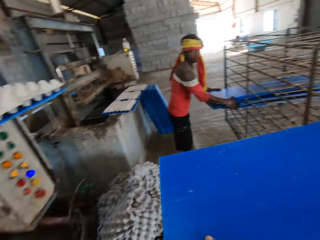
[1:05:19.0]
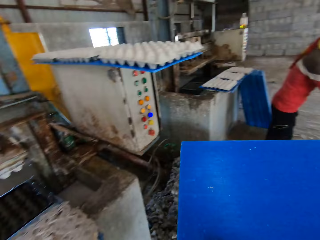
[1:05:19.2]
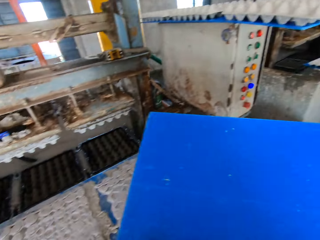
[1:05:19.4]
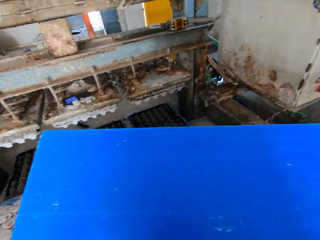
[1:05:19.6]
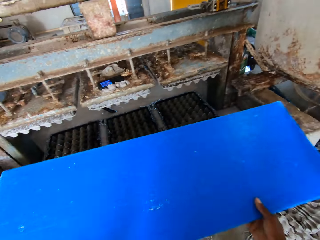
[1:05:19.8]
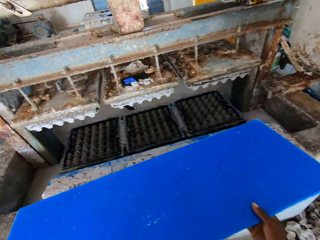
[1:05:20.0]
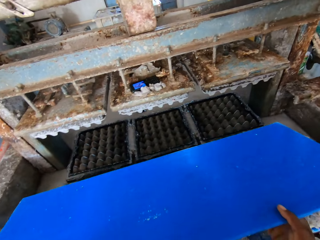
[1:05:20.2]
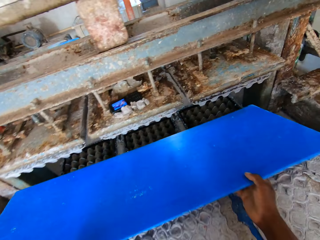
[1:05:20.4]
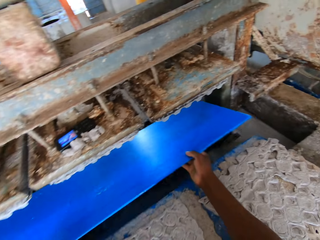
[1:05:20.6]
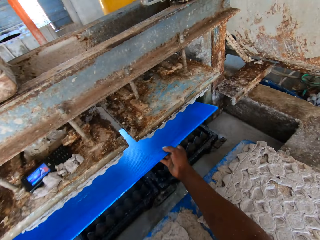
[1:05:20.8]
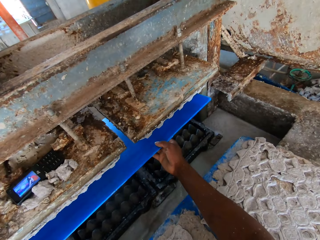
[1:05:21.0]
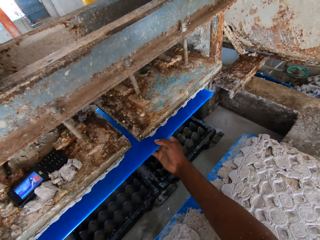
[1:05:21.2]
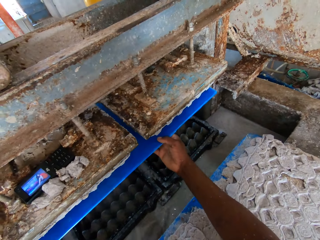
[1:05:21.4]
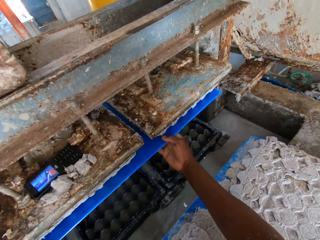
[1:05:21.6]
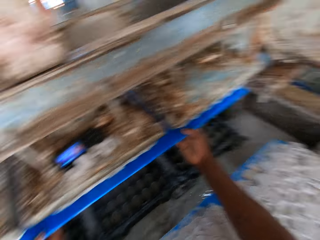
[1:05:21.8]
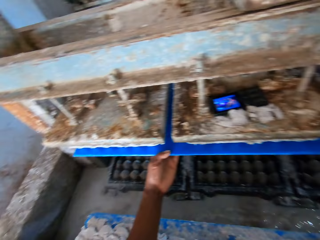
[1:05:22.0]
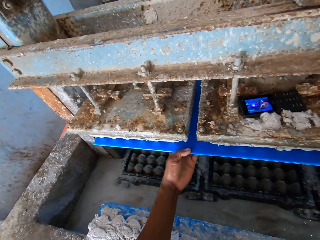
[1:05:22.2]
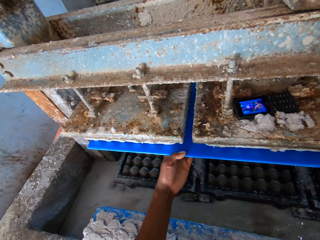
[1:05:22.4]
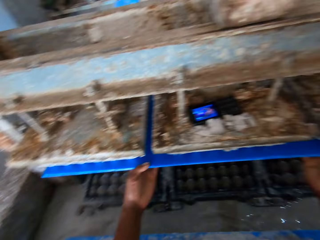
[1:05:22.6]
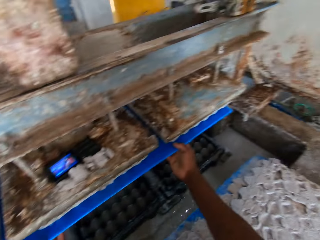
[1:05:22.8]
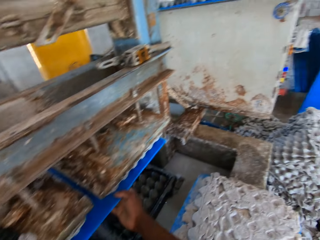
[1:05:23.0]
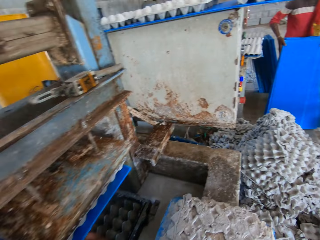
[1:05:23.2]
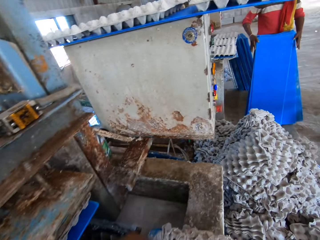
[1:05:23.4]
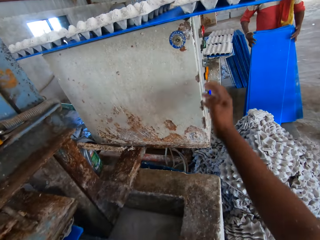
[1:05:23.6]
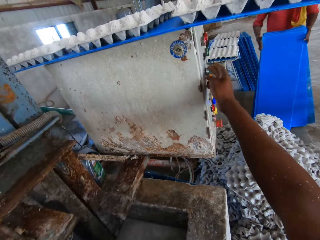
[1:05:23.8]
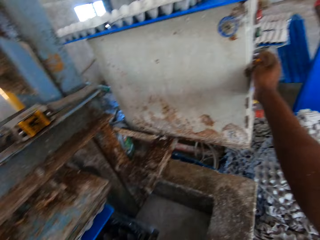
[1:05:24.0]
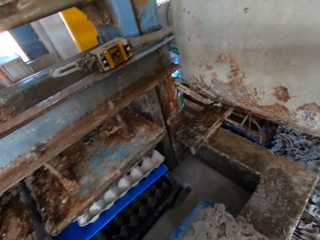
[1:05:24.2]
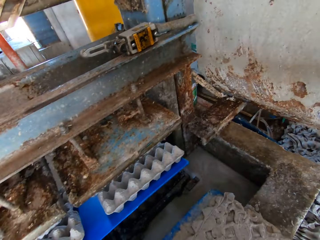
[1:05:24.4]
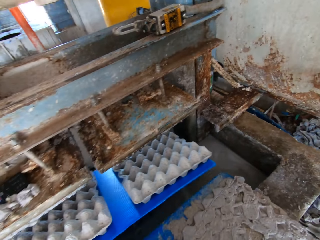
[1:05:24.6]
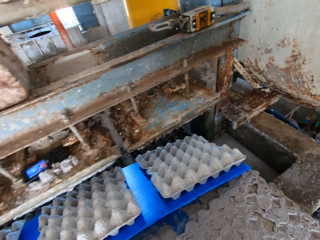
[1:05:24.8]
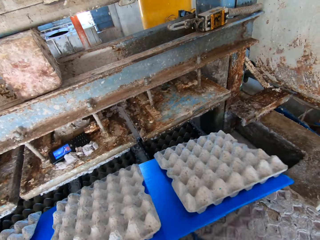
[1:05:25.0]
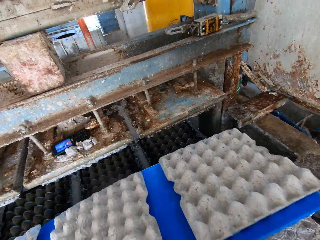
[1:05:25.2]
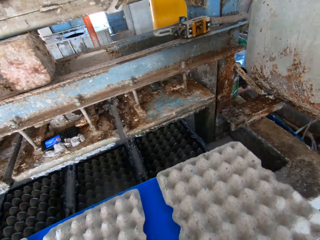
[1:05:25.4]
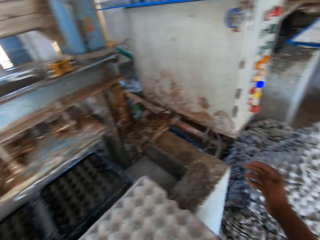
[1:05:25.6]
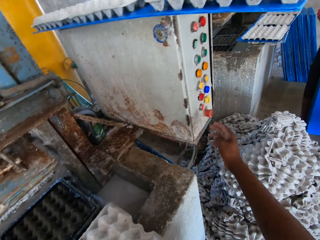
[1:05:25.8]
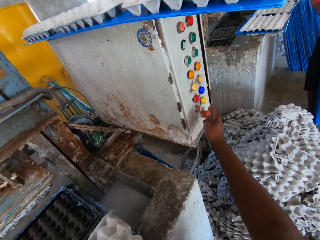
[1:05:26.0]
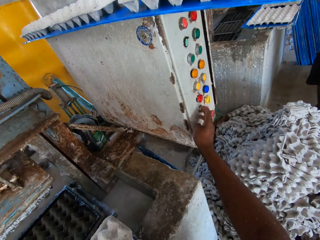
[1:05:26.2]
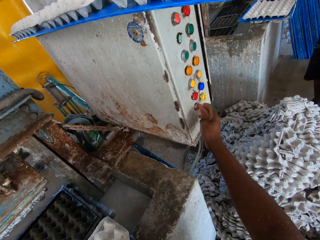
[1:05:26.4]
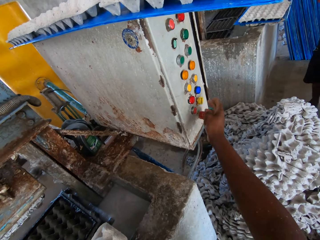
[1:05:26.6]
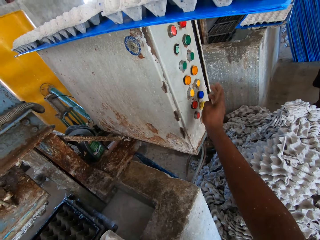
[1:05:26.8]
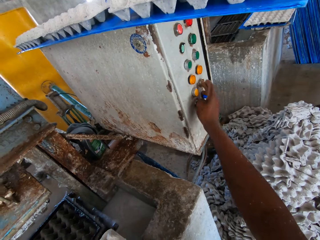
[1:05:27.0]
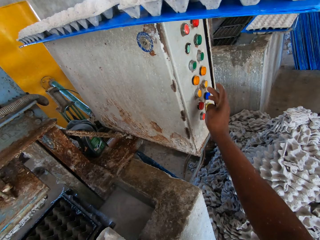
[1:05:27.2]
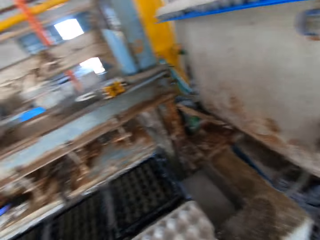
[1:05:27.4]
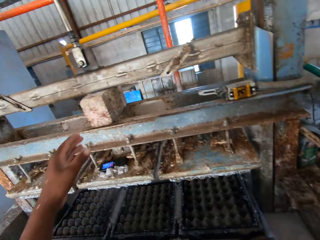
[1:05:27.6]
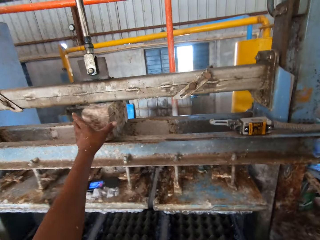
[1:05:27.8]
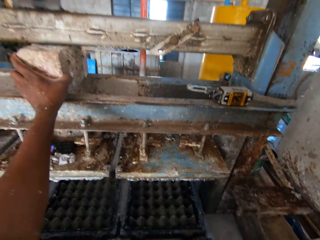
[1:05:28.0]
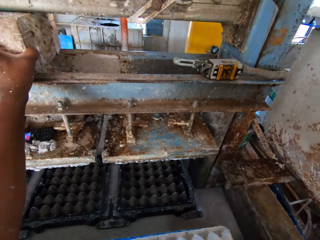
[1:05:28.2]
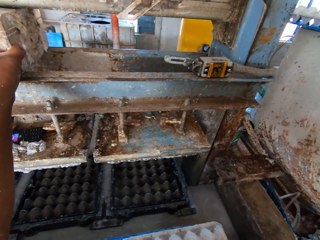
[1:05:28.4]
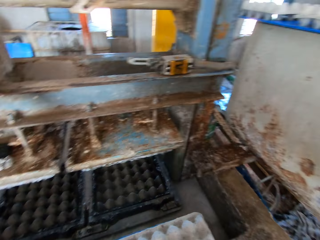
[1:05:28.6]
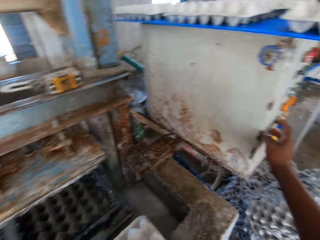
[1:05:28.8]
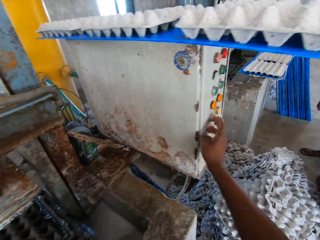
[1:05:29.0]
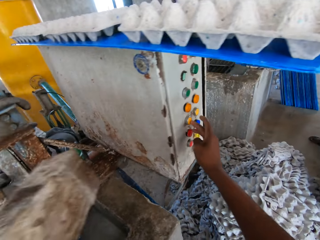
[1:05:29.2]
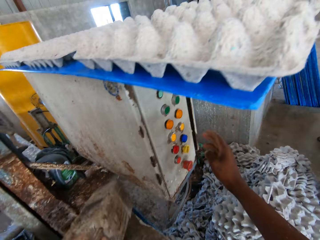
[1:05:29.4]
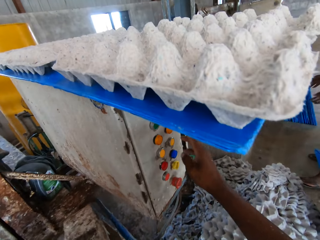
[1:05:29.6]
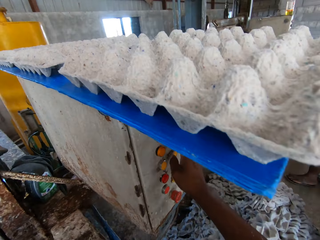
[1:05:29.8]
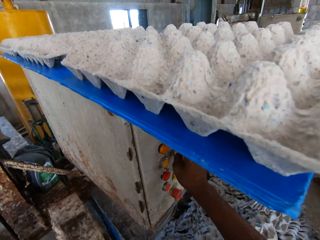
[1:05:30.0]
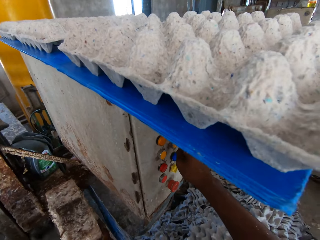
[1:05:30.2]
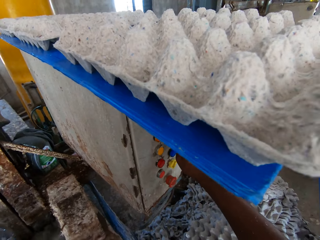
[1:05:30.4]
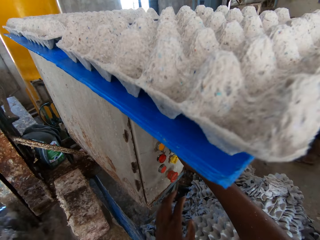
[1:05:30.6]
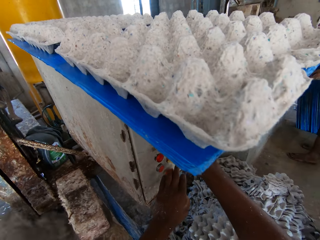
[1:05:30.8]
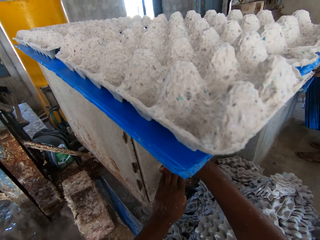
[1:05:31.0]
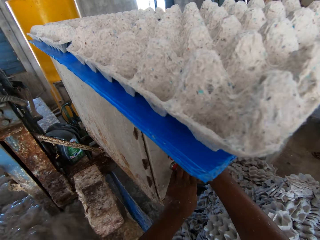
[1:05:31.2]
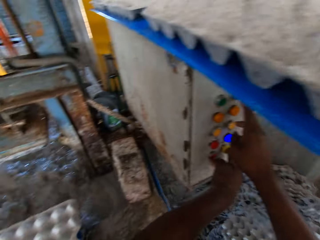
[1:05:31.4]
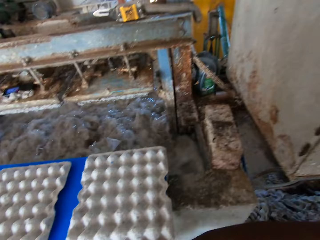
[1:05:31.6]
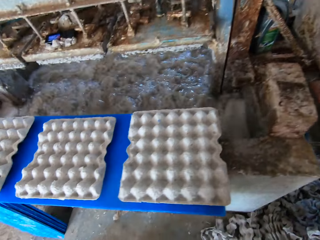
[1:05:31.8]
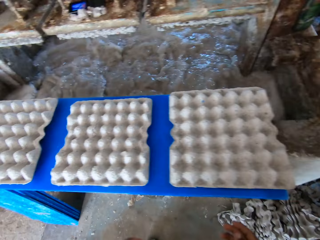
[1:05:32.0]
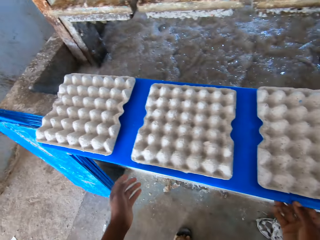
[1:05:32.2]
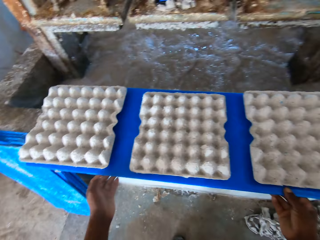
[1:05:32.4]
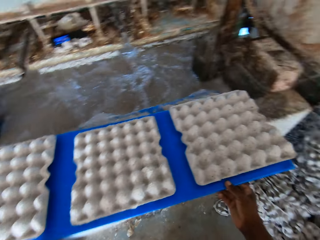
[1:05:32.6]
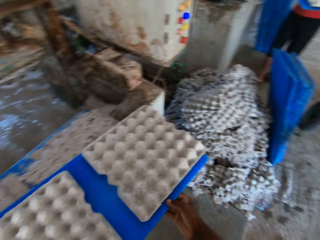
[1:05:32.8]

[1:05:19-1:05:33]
The camera wearer picks up a plastic sheet from the rack with his right hand. A man holds some plastic sheets in the rack with both hands. The camera wearer holds the plastic sheet with both hands. He inserts the plastic sheet into the egg tray machine with both hands. The man adjusts the plastic sheets on the floor with both hands. The camera wearer looks around the room. He operates the control panel of the egg tray machine with his right hand. He removes the plastic sheet together with some egg trays on it from the egg tray machine with his left hand. He adjusts the machine. He operates the control panel of the egg tray machine with his right hand. He adjusts the machine again. He holds the rock on the egg tray machine with his left hand. He picks up the rock on the egg tray machine with his left hand. He drops the rock on the ledge with his left hand. He adjusts the machine again. He operates the control panel of the egg tray machine with both hands.

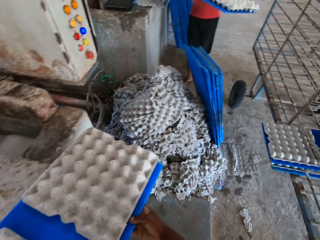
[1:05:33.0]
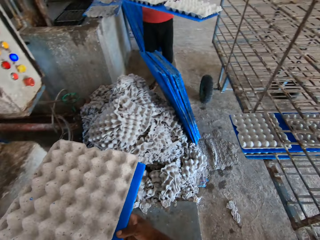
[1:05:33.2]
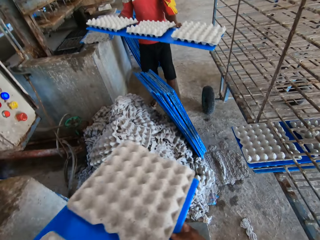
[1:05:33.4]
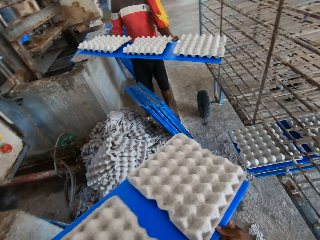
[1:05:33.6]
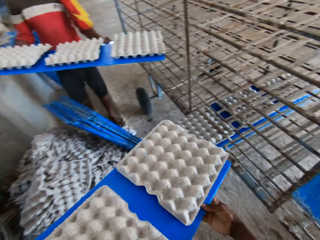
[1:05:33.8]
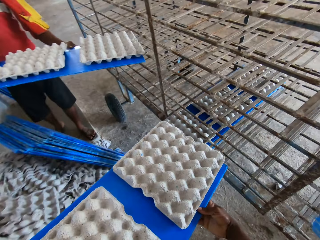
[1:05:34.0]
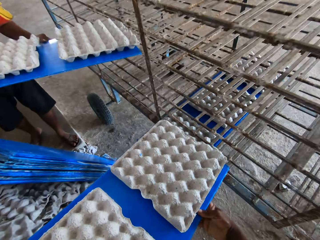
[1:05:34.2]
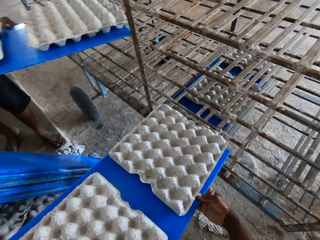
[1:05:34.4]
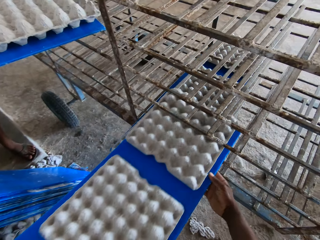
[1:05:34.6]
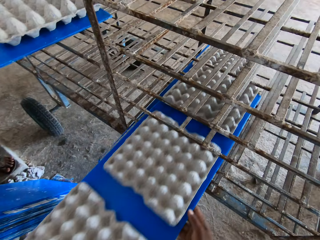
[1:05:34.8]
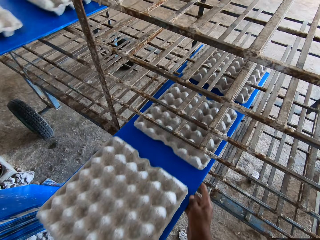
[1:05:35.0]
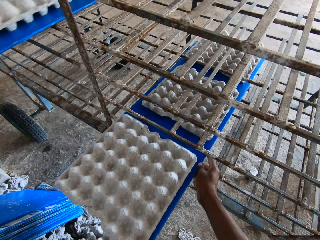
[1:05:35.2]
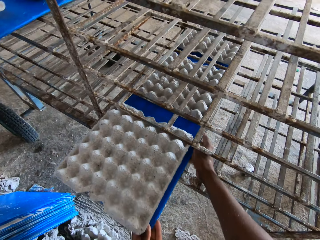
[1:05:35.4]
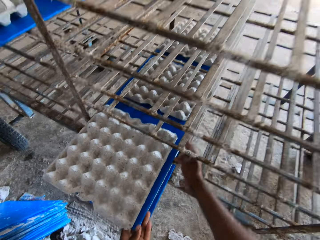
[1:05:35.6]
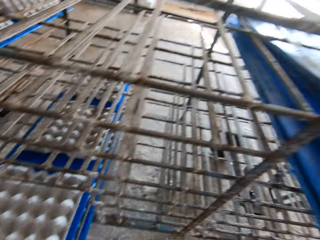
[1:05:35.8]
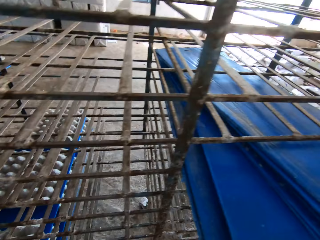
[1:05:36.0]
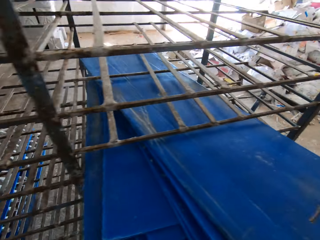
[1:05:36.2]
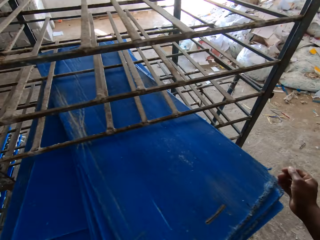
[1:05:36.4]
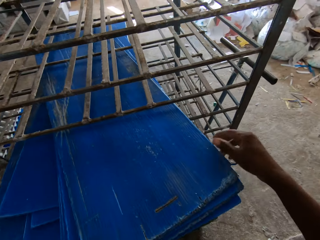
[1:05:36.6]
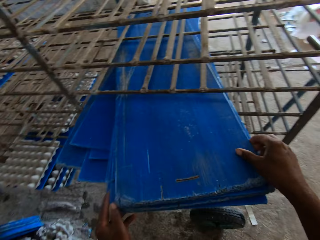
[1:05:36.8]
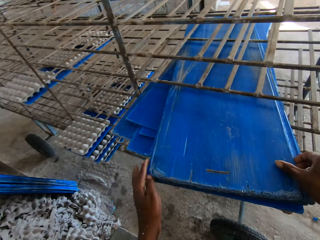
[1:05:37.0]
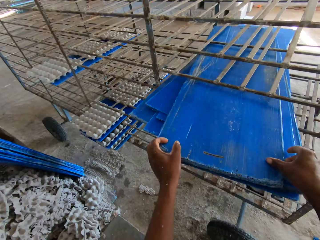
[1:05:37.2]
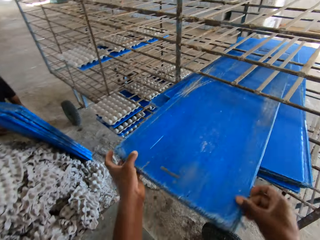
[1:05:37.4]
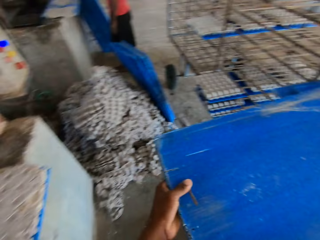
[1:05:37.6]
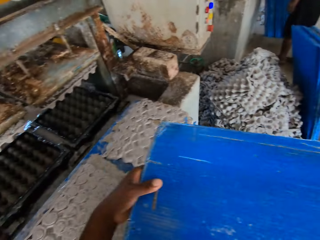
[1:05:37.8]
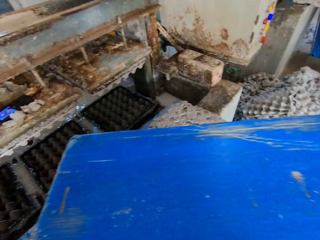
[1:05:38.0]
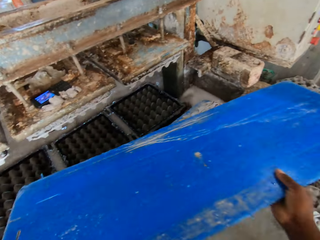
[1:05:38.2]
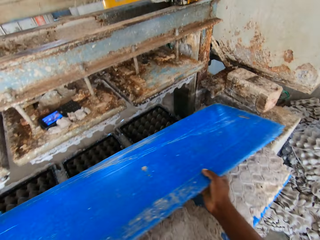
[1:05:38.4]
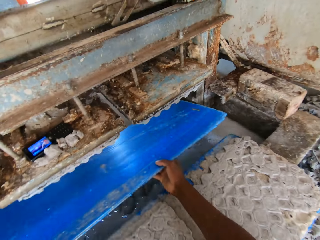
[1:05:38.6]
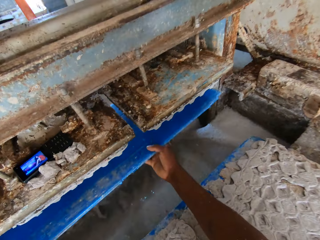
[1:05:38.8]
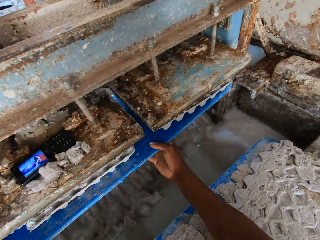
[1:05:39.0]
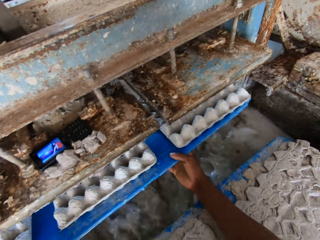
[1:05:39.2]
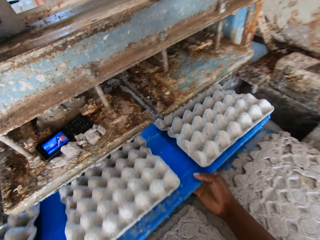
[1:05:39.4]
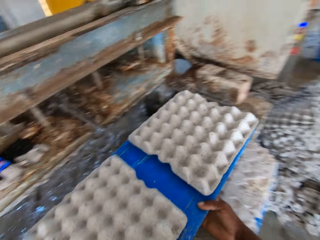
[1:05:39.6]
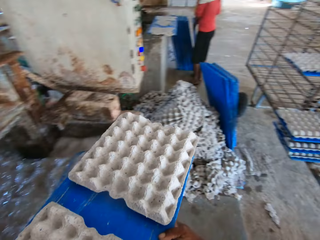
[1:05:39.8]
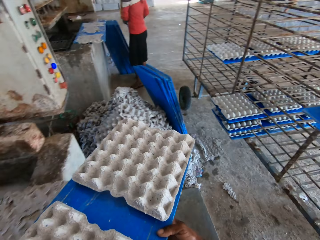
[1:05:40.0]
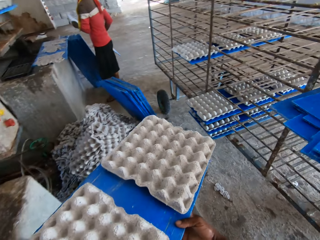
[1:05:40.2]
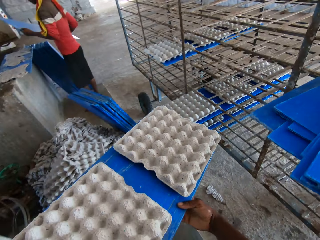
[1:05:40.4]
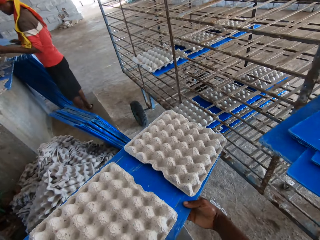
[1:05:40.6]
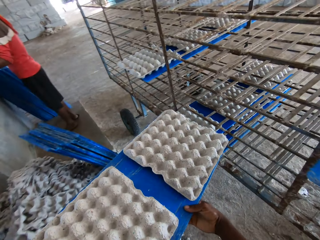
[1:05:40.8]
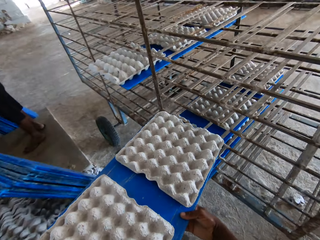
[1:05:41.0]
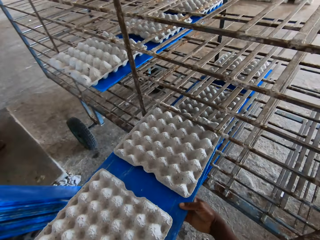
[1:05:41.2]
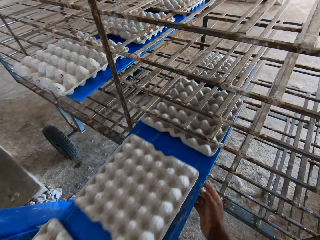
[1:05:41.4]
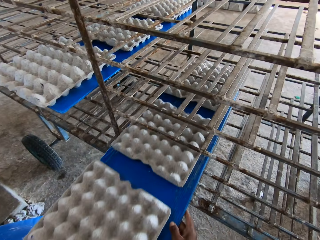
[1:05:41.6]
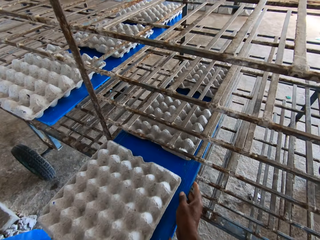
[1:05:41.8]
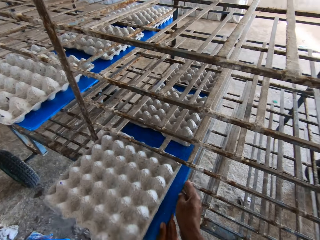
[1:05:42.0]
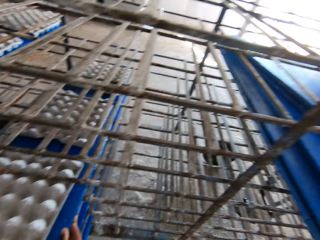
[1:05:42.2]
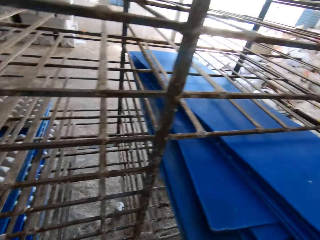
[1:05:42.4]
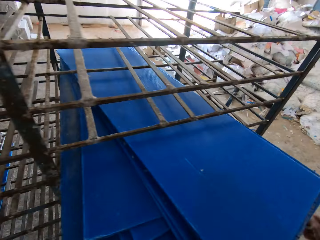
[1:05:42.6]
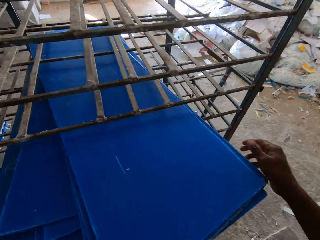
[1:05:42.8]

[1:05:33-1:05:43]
The camera wearer picks up the plastic sheet with the egg trays on the ledge with both hands. A man holds a plastic sheet together with some egg trays on it with both hands. The camera wearer slides the plastic sheet together with the egg trays in the rack with both hands. The man slides the plastic sheet together with the egg trays in the rack with both hands. The camera wearer picks up a plastic sheet on some plastic sheets in the rack with both hands. They insert the plastic sheet into the egg tray machine with both hands. They remove the plastic sheet together with some egg trays on it from the egg tray machine with both hands. The man picks up a plastic sheet on the floor with both hands. The camera wearer slides the plastic sheet together with the egg trays in the rack with both hands.
